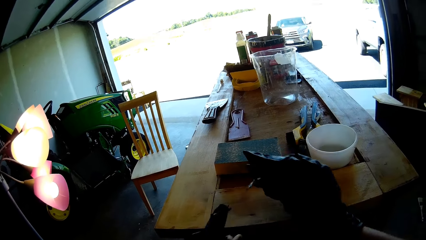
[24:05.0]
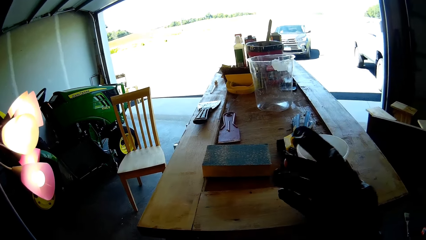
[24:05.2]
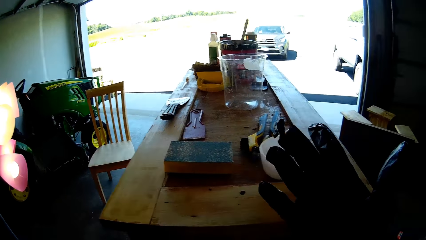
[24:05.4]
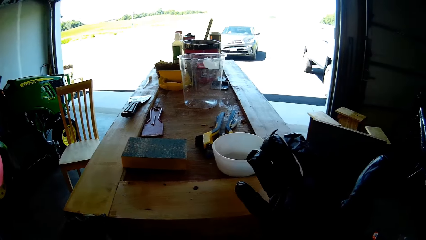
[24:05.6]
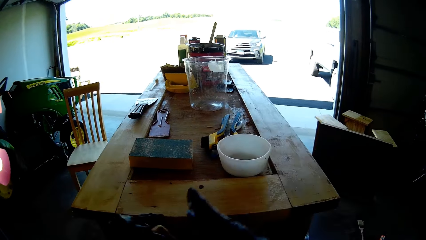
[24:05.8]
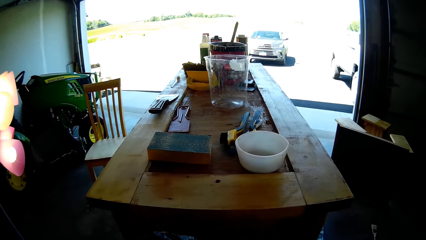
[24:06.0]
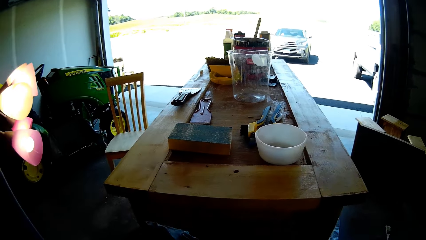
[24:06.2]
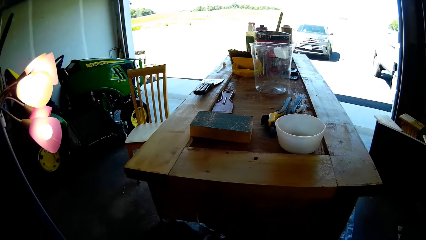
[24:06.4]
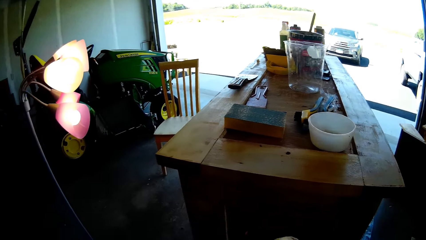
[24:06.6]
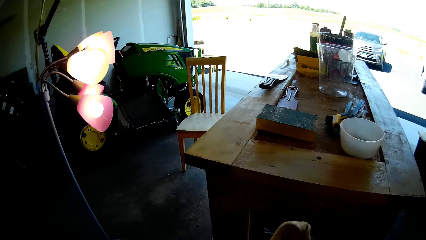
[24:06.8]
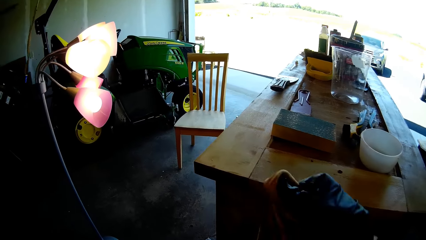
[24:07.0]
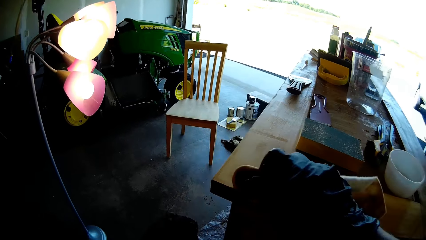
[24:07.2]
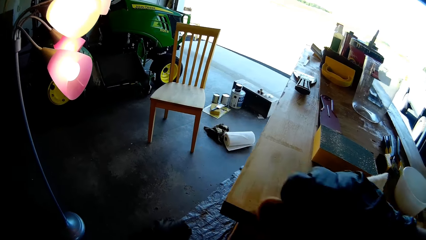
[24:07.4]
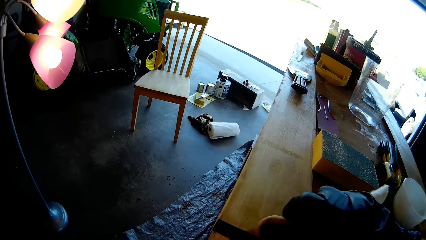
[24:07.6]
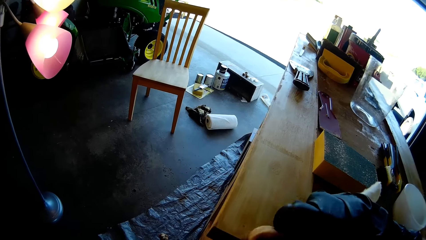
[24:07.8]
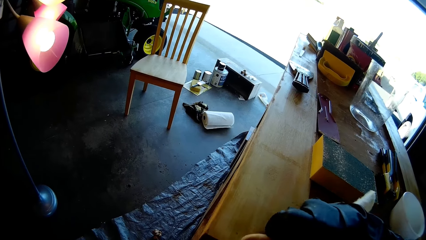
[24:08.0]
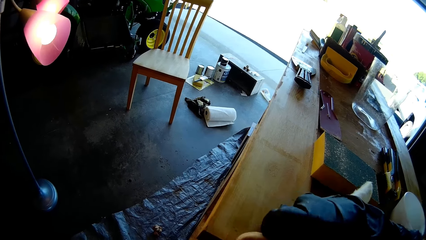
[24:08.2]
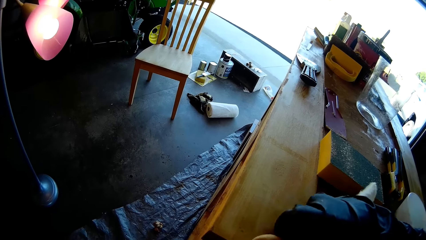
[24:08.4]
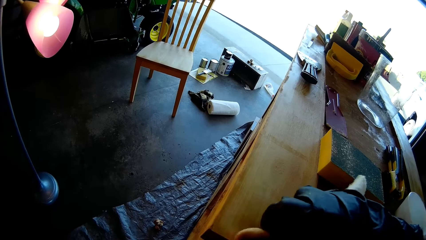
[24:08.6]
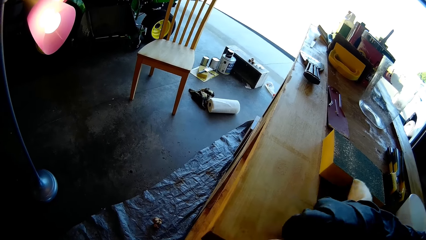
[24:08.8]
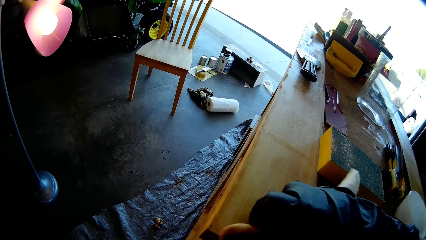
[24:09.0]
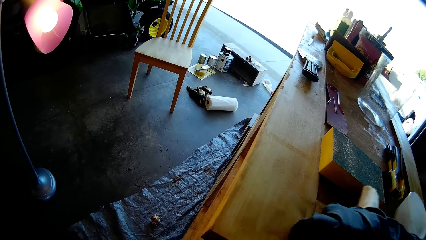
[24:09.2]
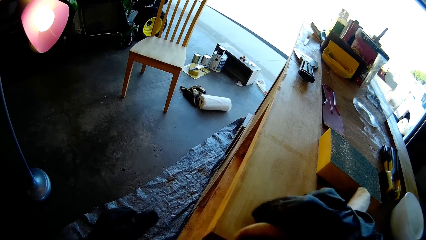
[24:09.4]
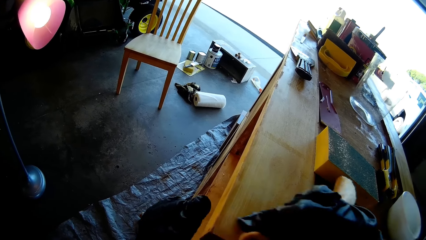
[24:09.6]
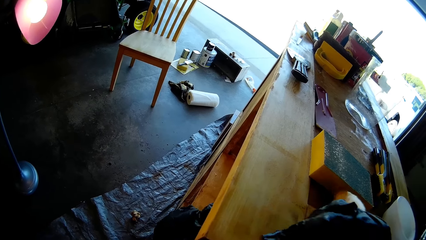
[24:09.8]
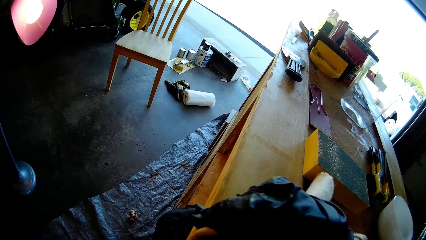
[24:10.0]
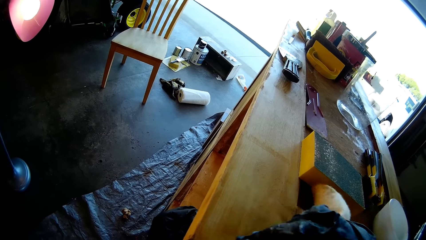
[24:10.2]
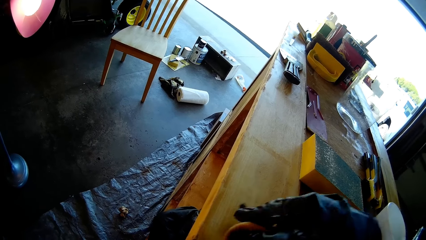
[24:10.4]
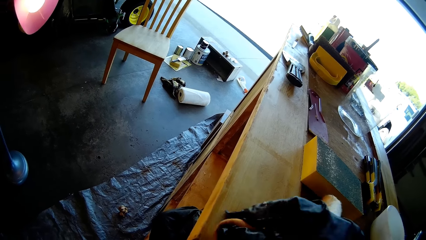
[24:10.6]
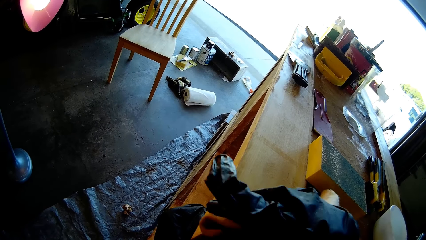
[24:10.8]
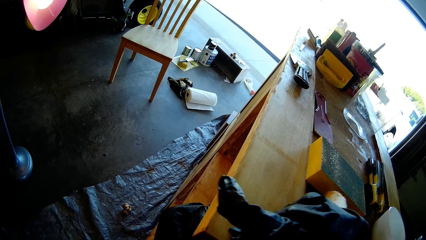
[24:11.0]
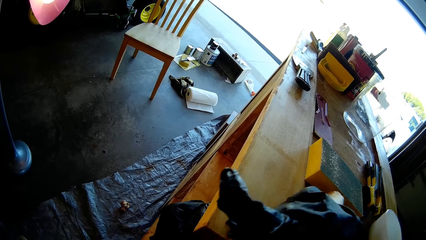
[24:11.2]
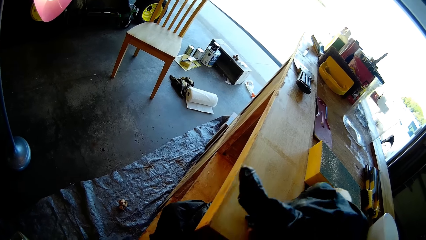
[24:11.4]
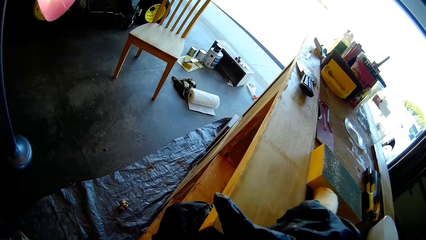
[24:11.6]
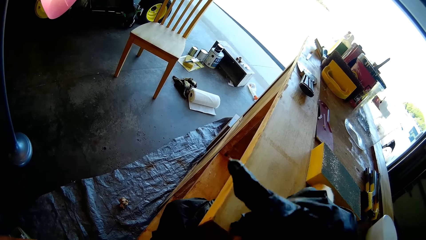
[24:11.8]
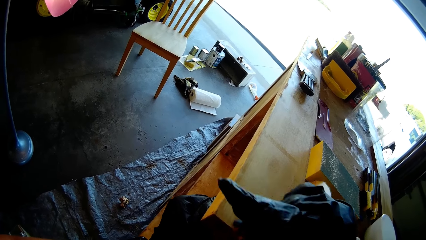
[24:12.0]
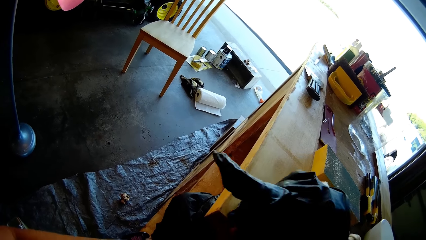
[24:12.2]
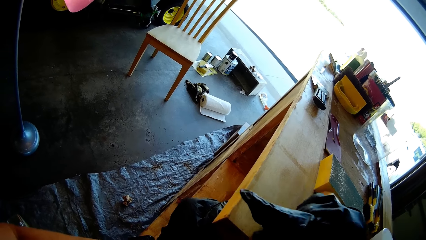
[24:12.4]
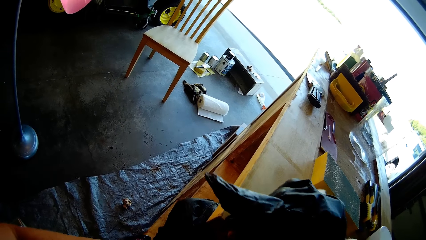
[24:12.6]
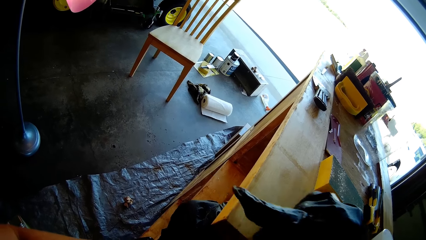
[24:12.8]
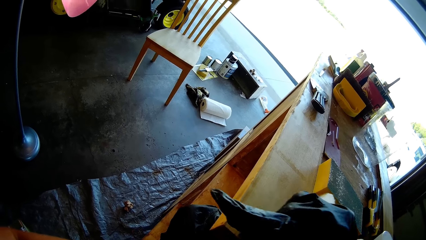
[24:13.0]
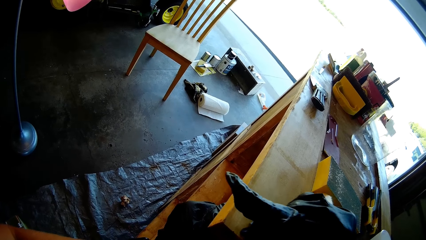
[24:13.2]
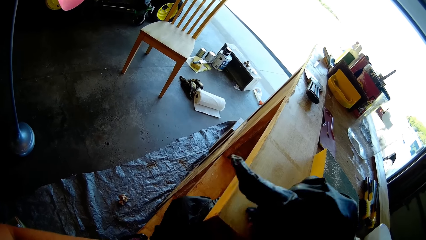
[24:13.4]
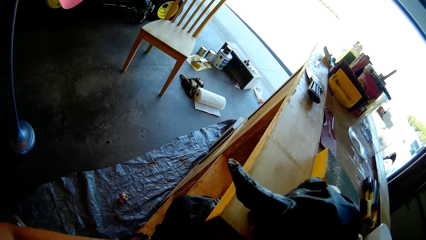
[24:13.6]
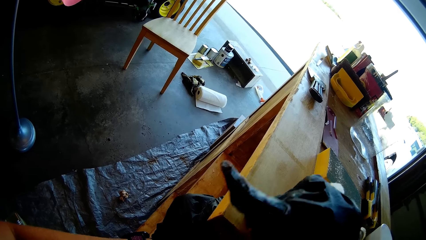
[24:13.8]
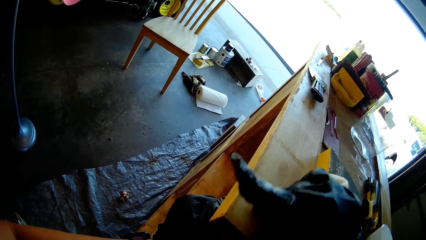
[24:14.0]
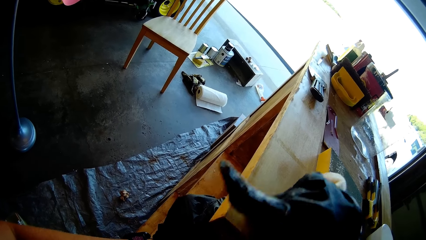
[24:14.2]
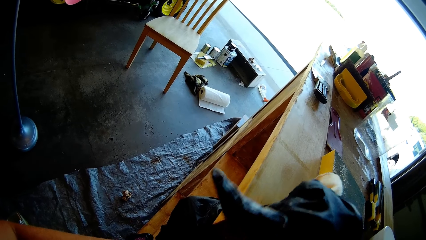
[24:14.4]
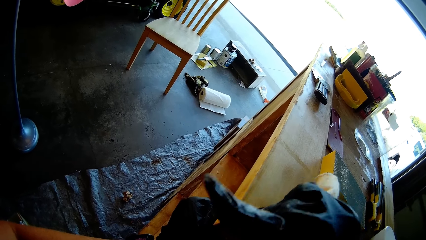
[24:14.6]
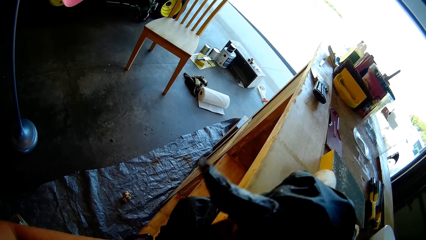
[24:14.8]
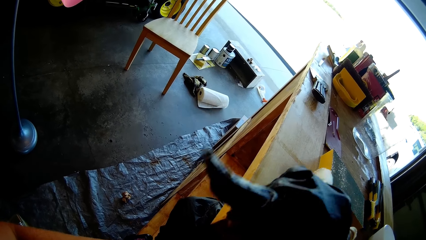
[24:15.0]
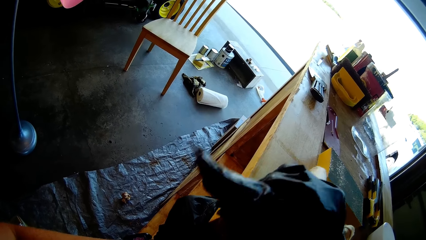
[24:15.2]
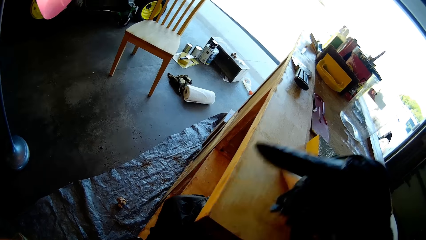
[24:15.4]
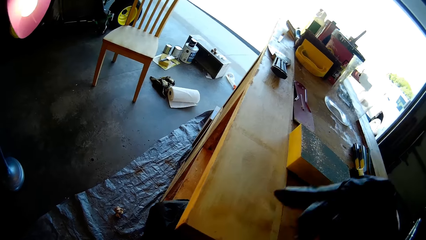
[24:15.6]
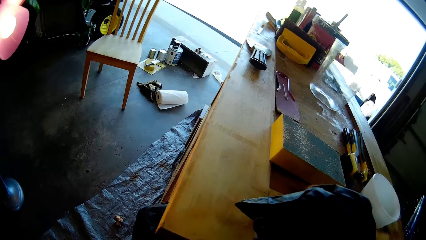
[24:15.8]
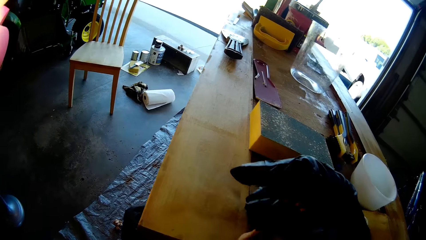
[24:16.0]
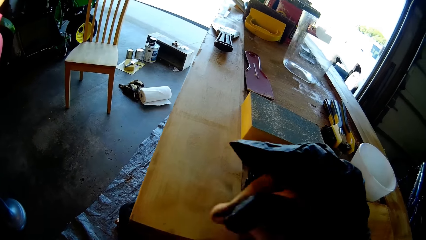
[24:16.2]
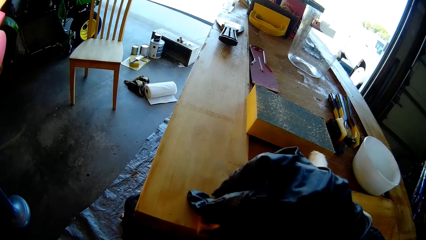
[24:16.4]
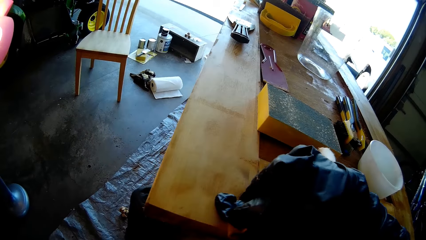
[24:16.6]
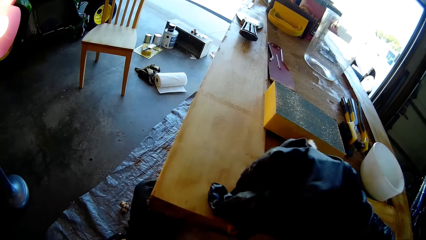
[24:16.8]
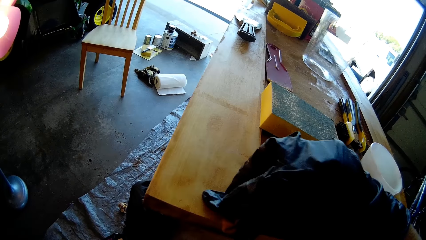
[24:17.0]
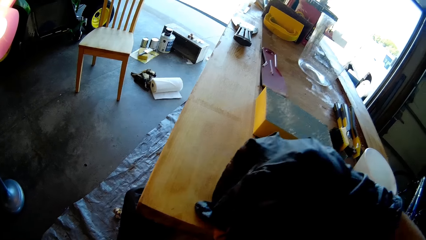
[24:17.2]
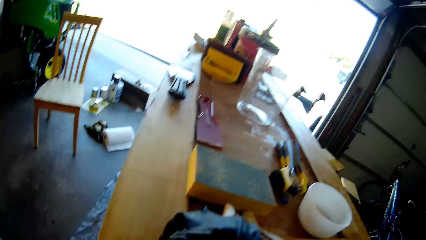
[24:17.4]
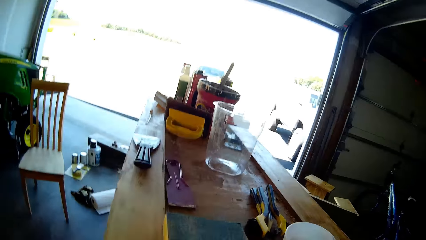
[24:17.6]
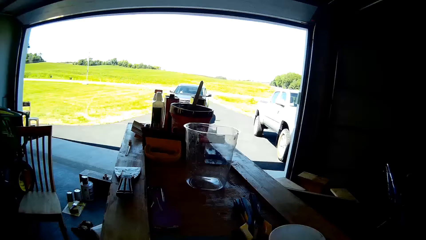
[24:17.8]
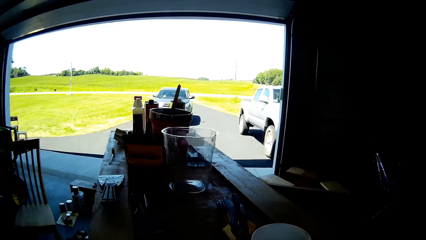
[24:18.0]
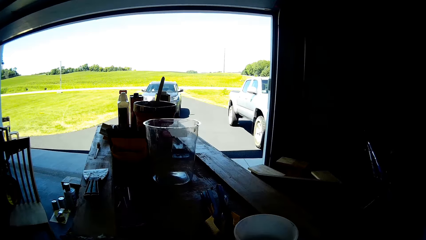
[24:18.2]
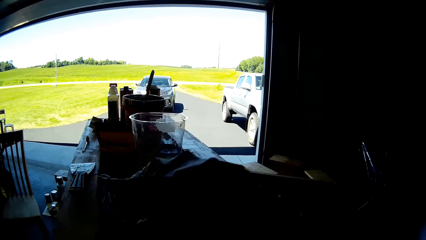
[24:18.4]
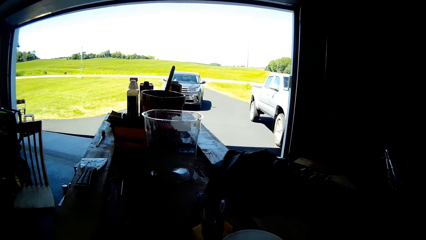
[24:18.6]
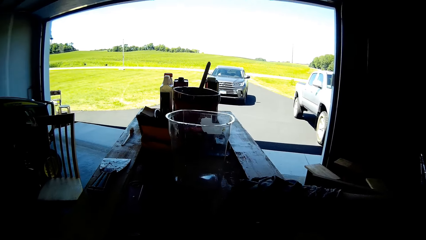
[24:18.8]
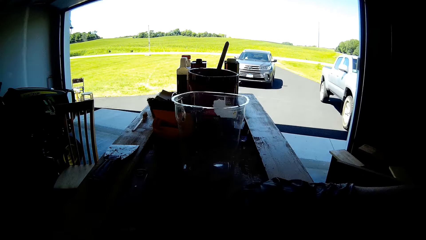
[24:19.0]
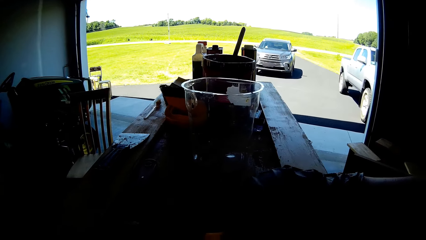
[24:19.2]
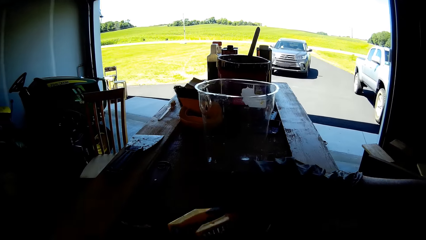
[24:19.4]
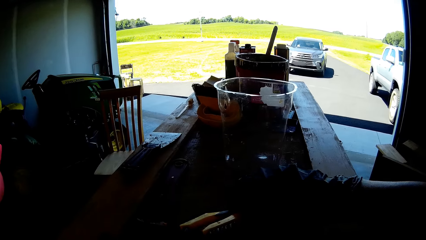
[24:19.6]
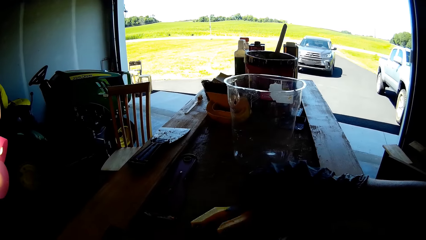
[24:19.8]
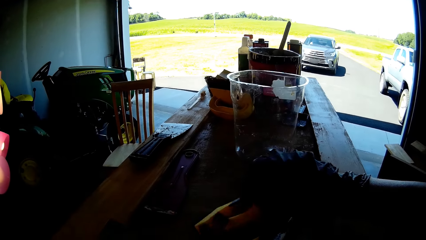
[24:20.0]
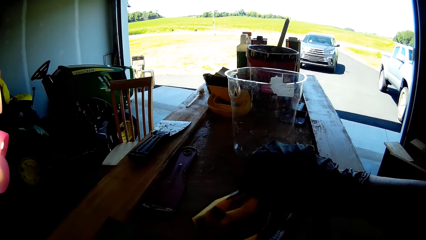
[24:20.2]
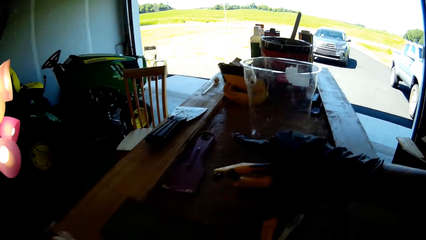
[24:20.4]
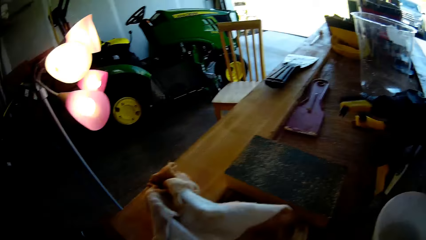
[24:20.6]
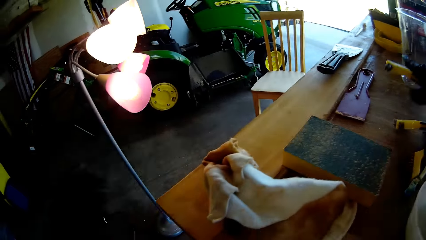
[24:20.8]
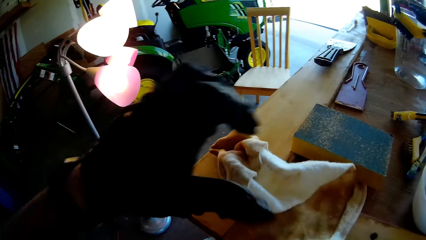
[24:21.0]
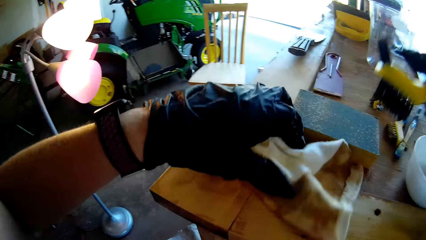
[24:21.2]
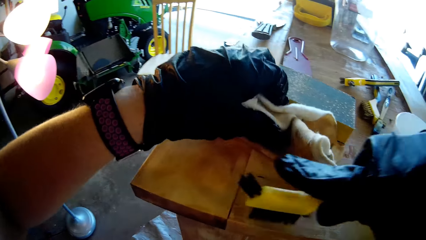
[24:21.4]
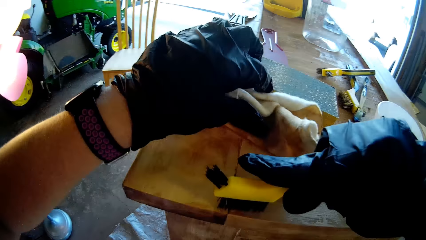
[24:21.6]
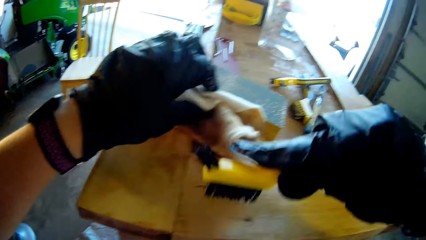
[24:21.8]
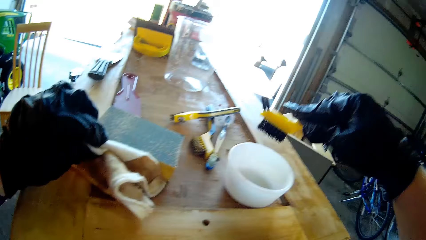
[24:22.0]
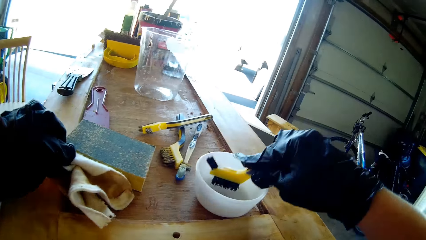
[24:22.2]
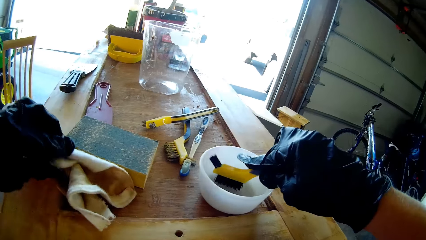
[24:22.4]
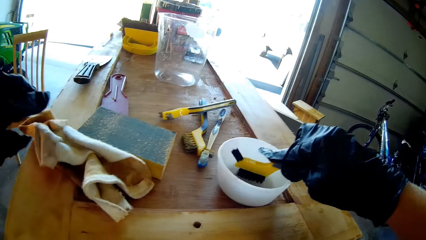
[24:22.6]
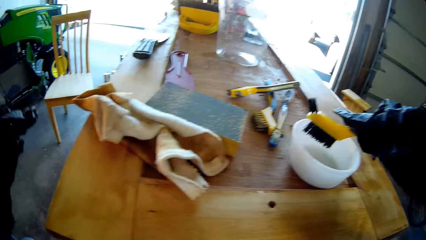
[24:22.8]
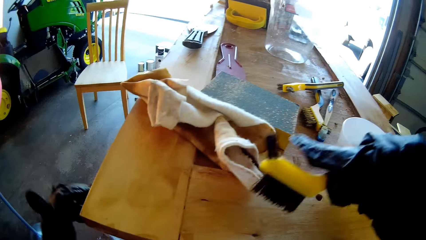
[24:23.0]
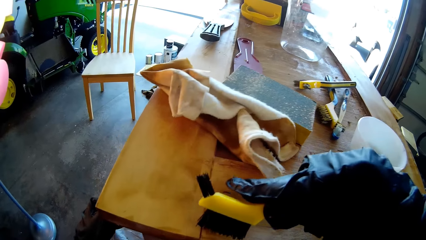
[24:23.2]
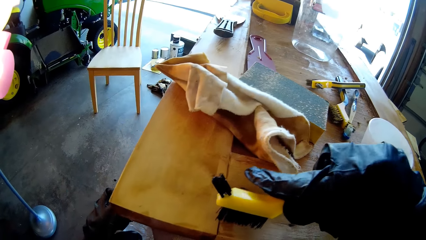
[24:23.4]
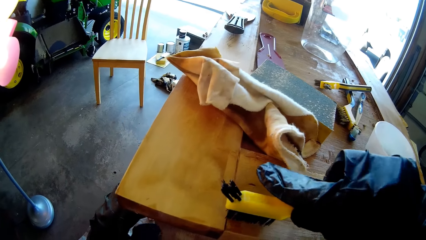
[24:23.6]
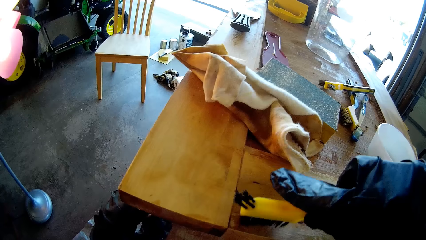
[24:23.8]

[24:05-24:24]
The camera wearer looks around. They wipe the wood with the cloth towel. They move things on the wood container top. They move the cloth towel. They dip the brush in the bowl.
